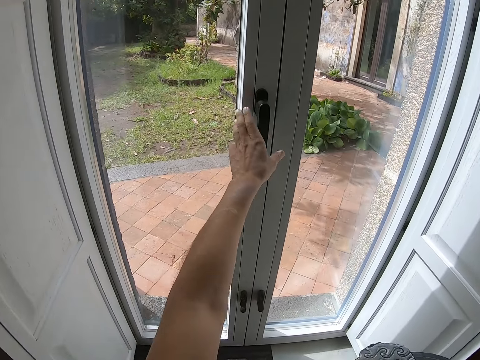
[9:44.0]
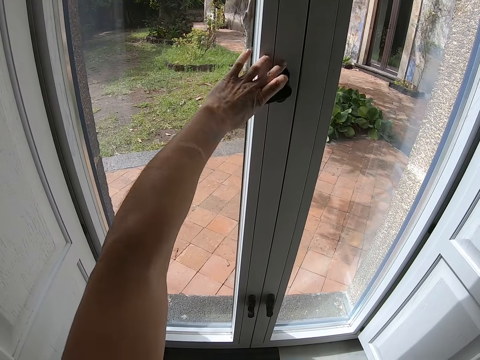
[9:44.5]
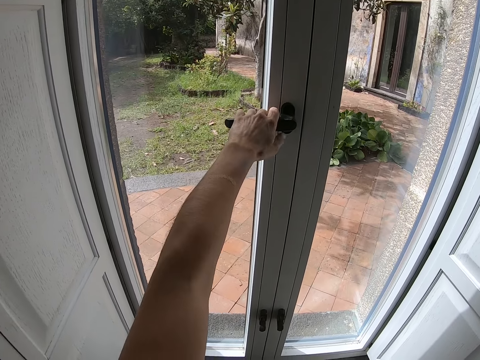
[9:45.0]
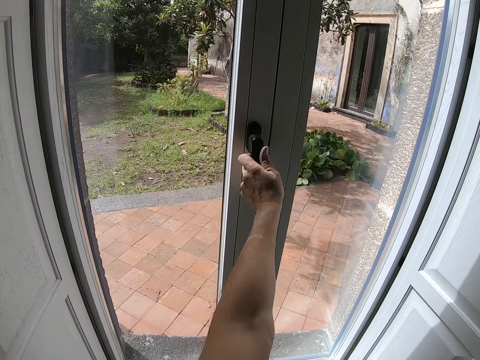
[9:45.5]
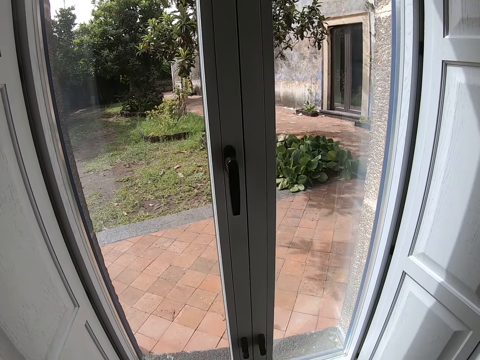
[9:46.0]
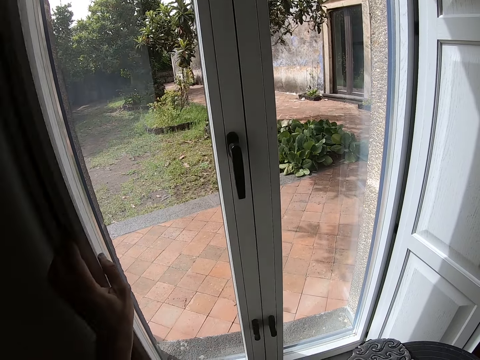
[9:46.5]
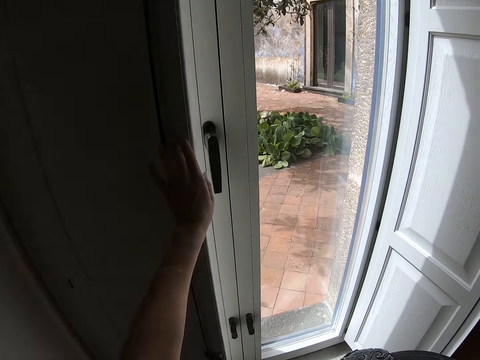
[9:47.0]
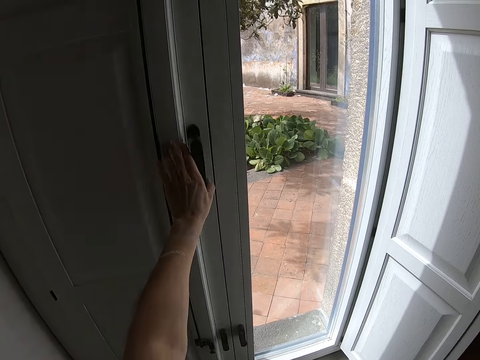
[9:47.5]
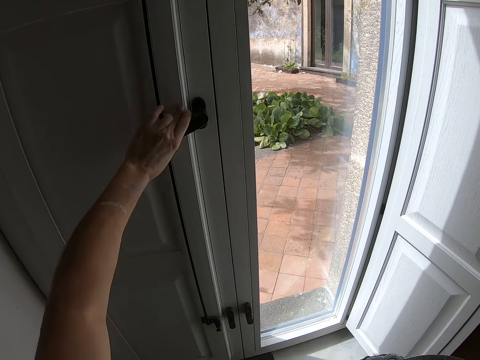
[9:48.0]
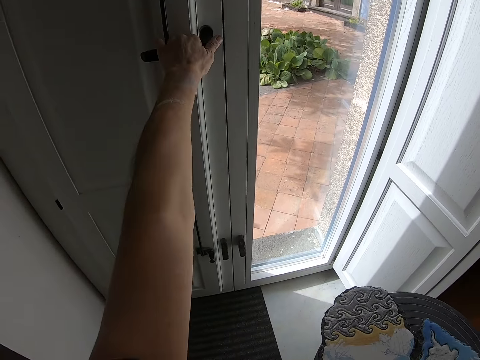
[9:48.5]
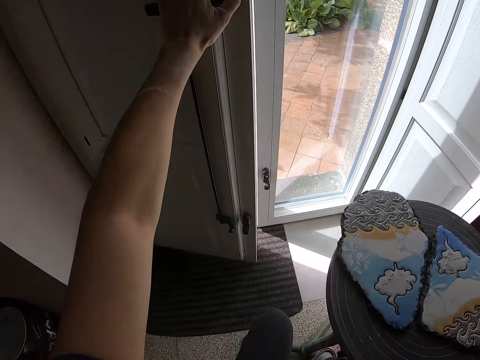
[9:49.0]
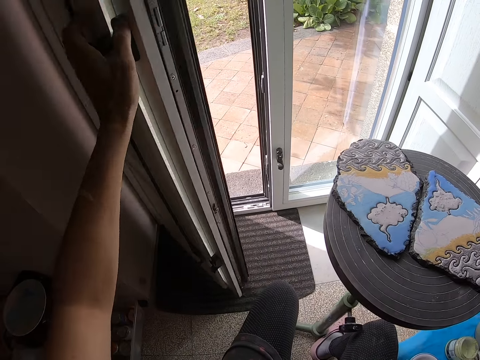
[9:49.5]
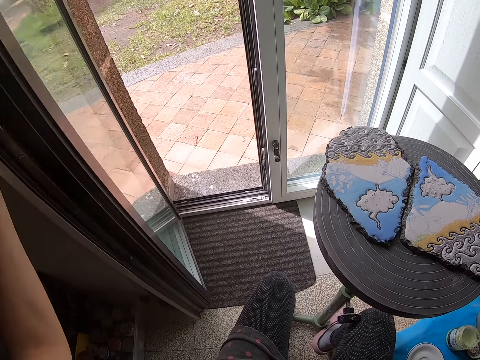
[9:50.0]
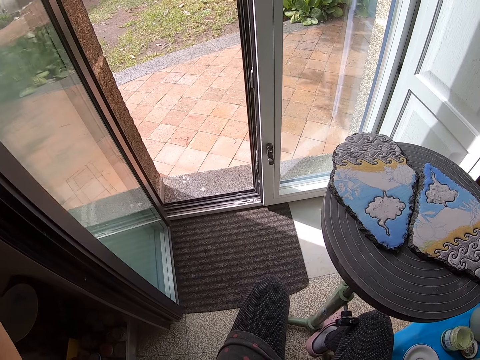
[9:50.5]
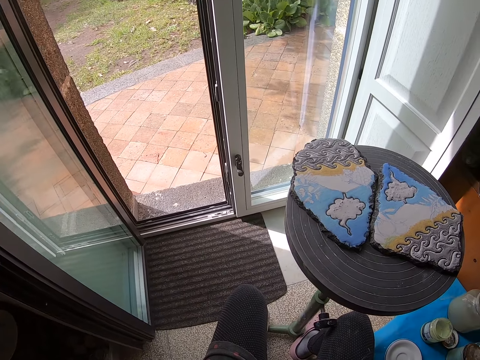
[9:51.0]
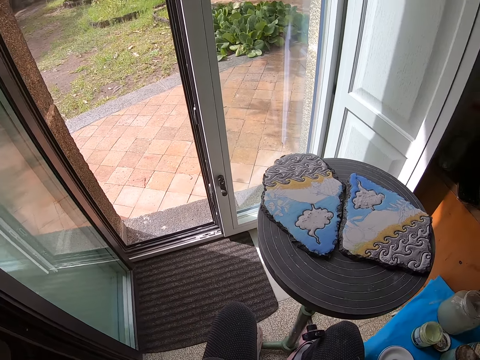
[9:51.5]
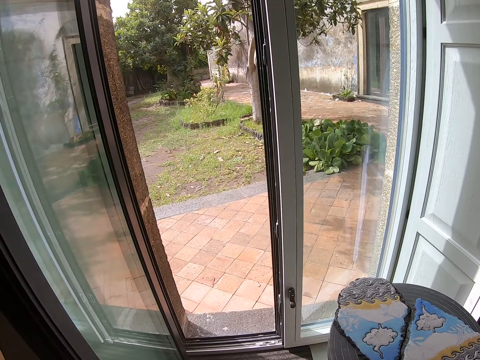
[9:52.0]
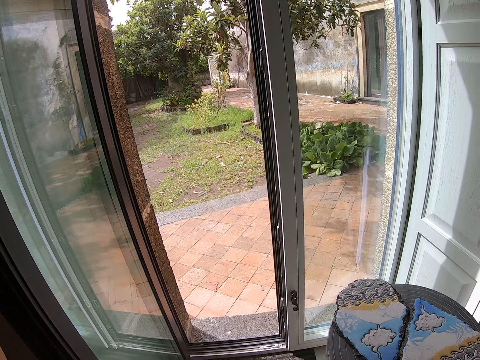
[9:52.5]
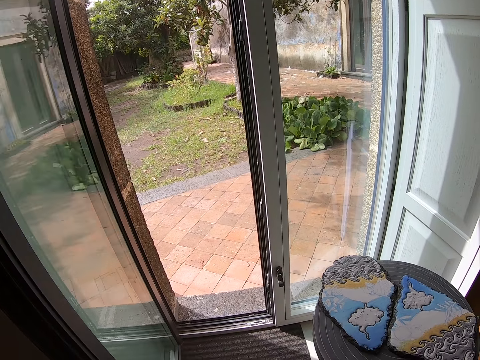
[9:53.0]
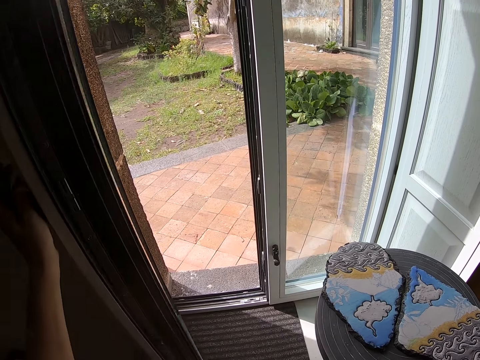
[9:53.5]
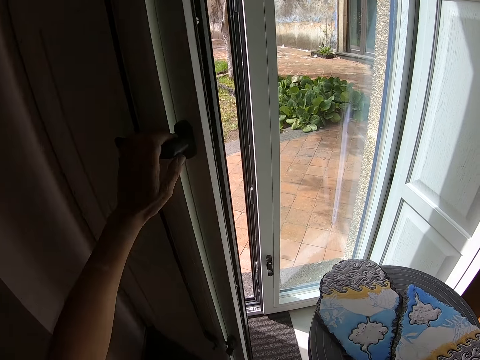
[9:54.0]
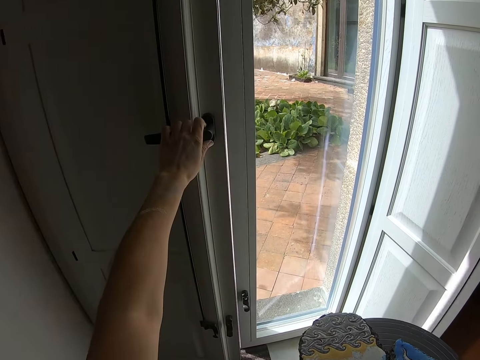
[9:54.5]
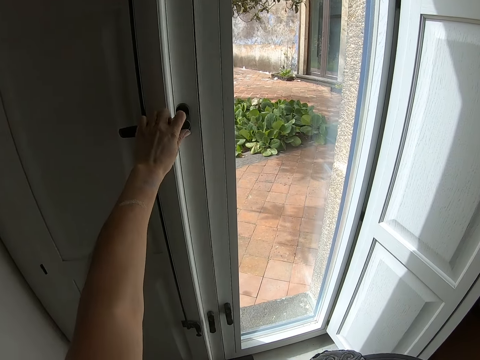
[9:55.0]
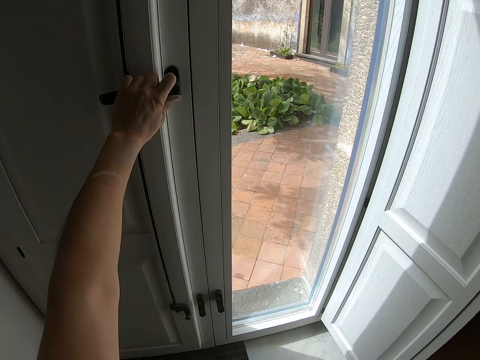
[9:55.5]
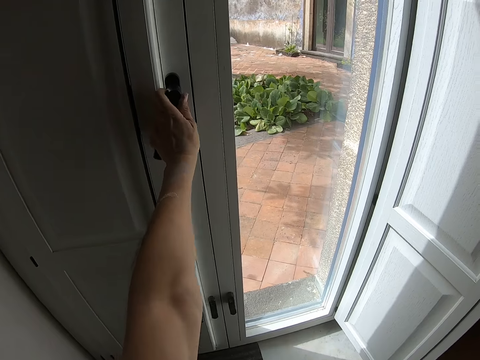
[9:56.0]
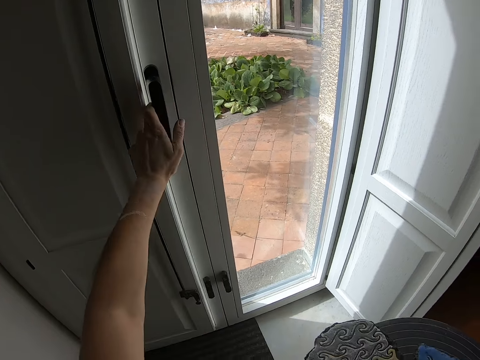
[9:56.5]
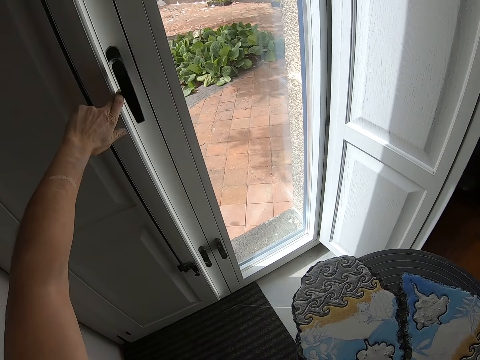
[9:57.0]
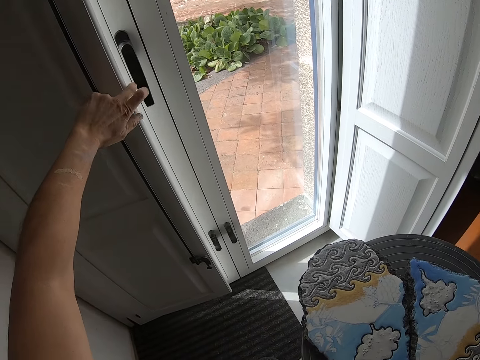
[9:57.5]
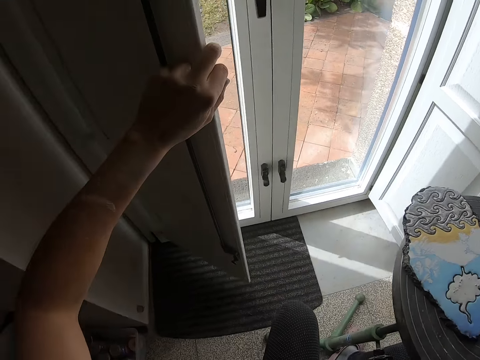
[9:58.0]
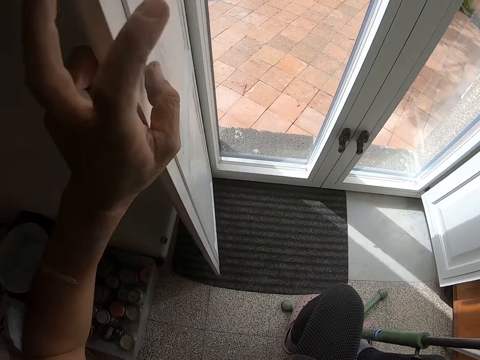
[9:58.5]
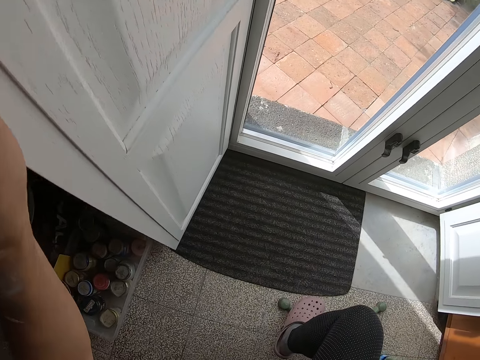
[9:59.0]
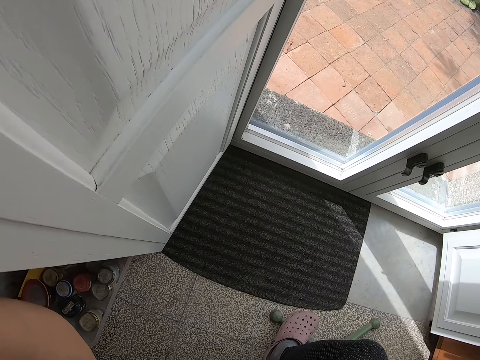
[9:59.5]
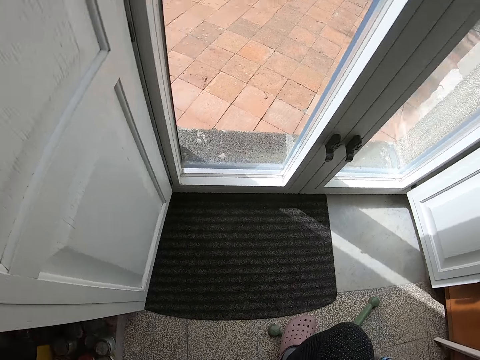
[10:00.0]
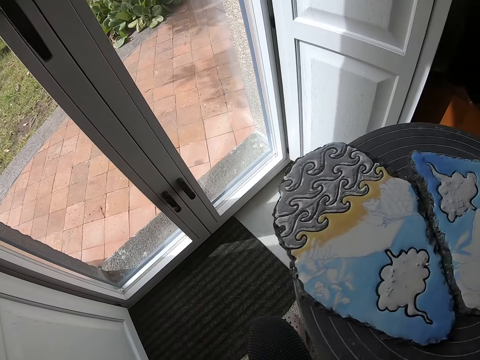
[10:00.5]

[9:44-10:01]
The camera wearer unlocks the door. He adjusts the door handle with his left hand. He closes the door with his left hand. He locks the door. He opens the door. He closes the door. He unlocks the handle. He opens the half door with his left hand.

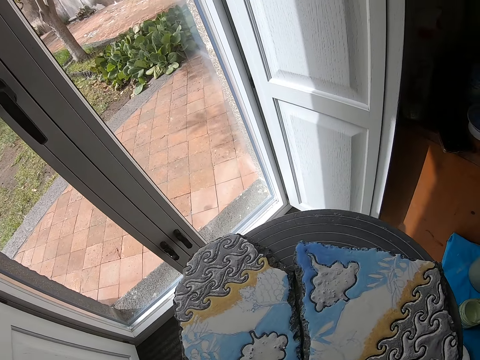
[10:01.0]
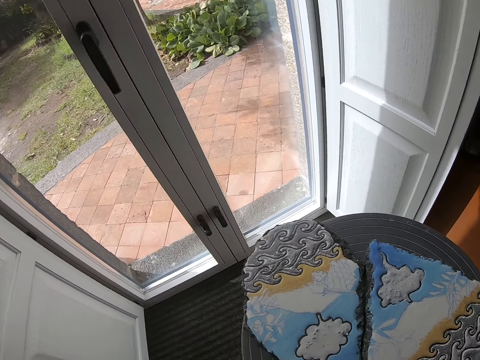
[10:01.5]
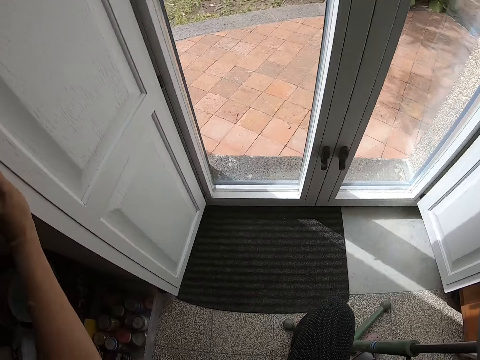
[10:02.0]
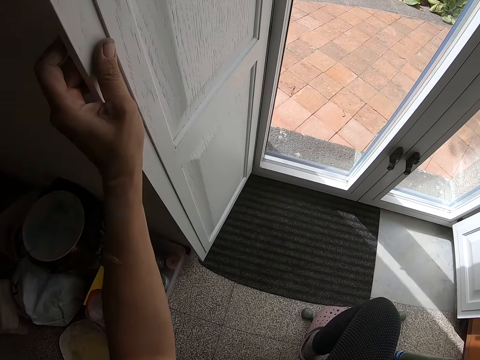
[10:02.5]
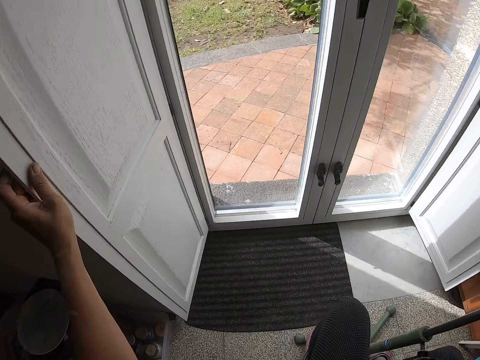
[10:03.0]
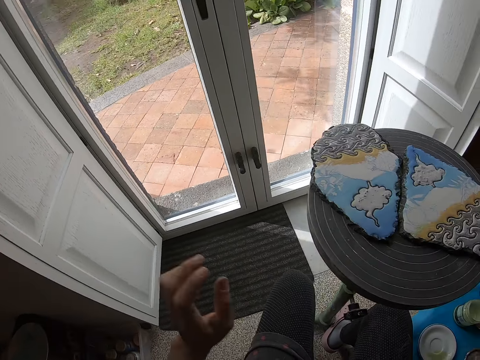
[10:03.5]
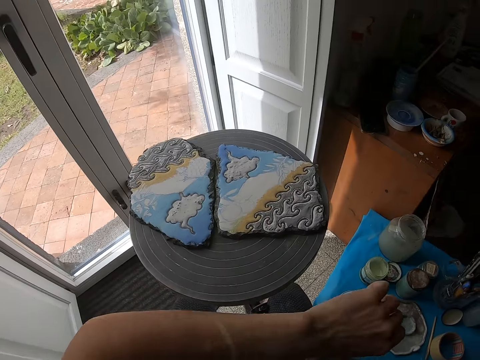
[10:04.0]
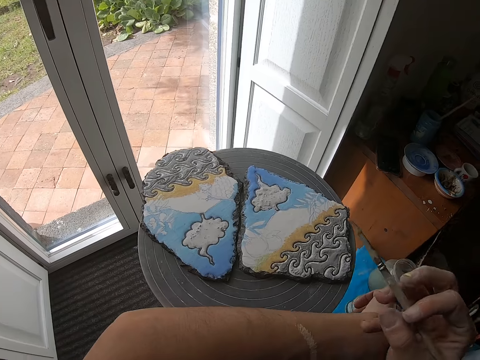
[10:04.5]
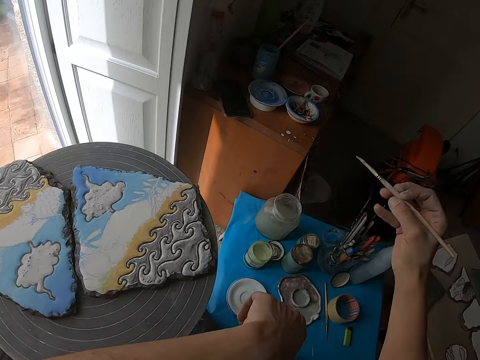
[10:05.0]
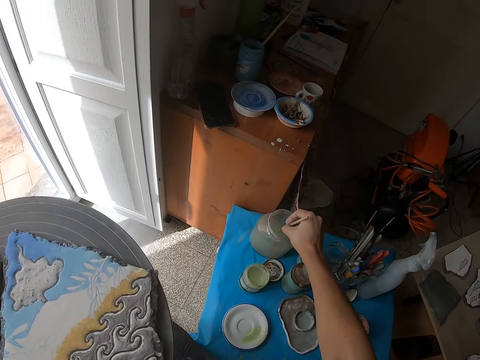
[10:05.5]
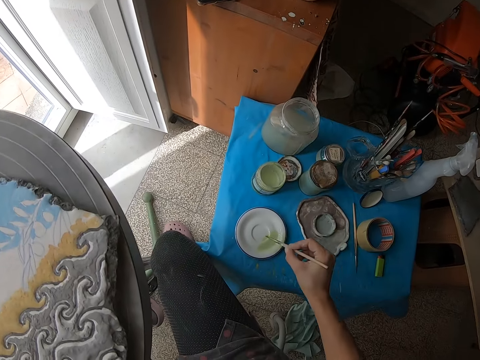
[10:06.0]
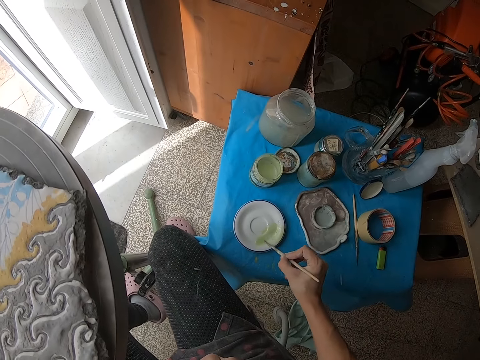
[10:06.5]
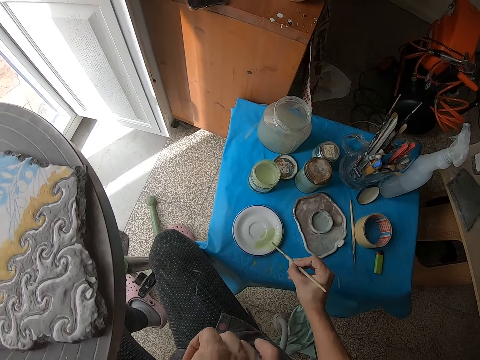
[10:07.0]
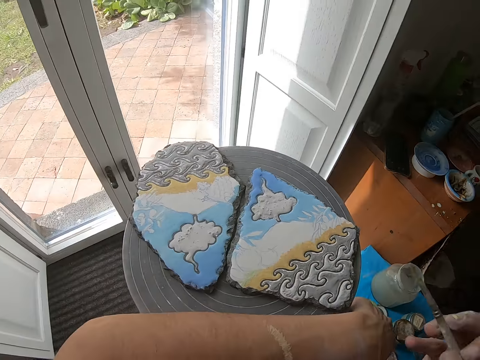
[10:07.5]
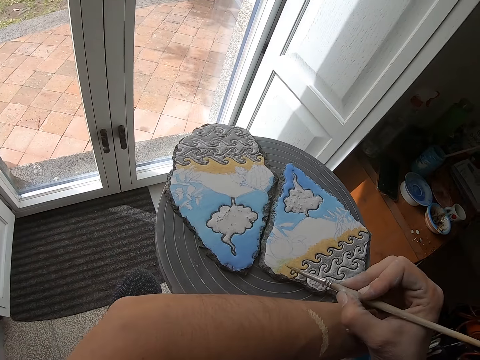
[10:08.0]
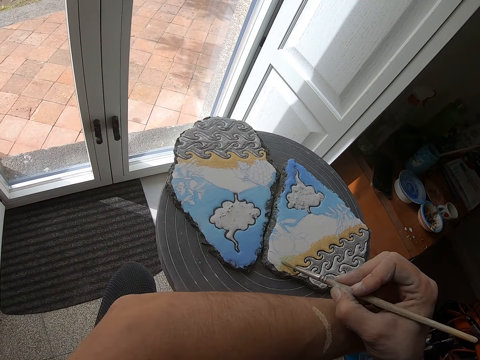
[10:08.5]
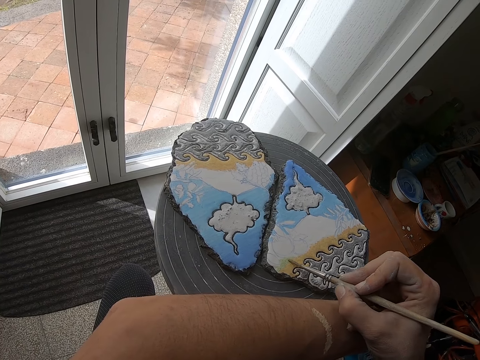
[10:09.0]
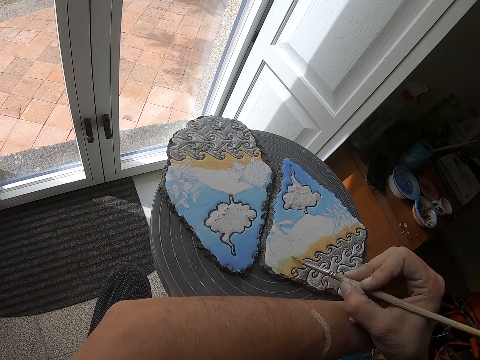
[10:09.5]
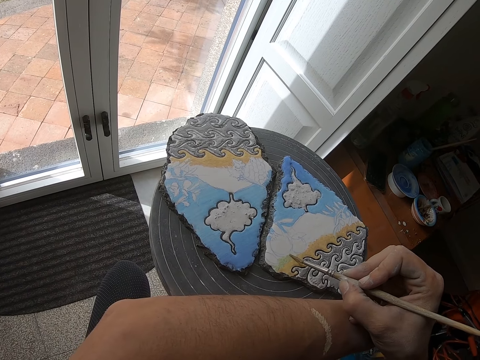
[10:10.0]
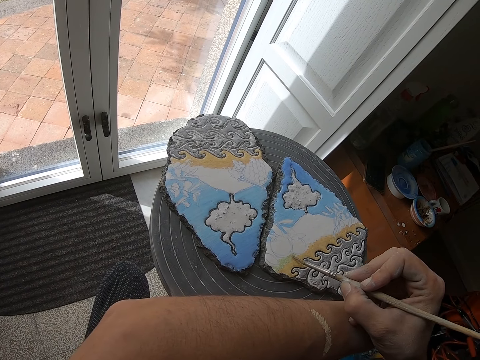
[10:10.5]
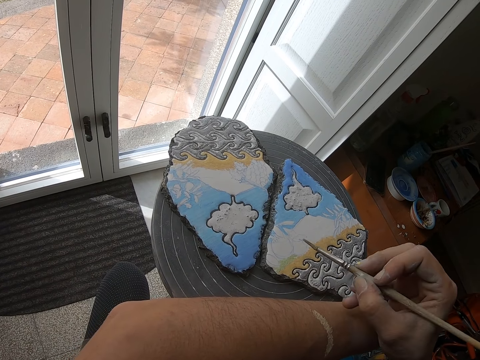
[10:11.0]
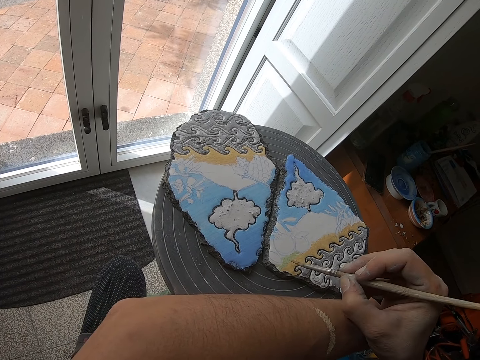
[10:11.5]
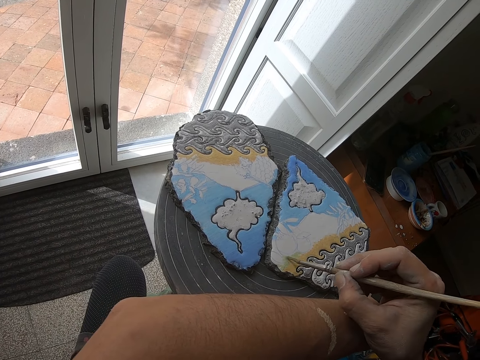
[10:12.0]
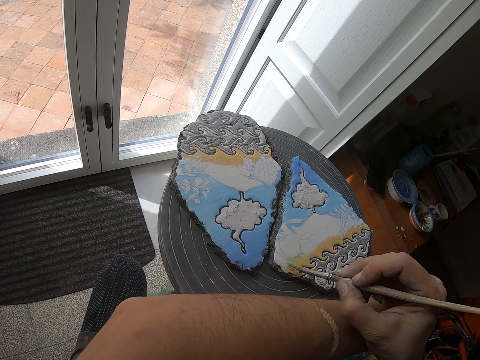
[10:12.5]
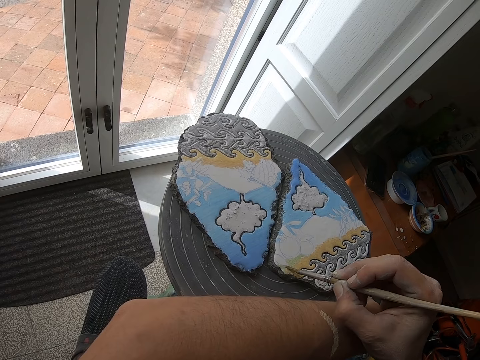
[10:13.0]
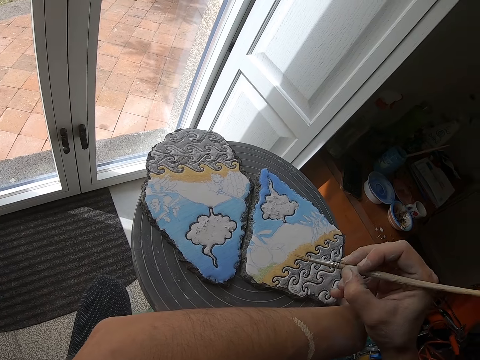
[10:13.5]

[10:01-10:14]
The camera wearer looks around. He places his left hand on the stool. He dips the paint brush in his right hand into the water jar on the table. He removes the paint brush in his right hand from the water jar on the table. He smears the white plate on the table with the paint brush in his right hand. He paints on the rock on the stool with the paint brush in his right hand.
